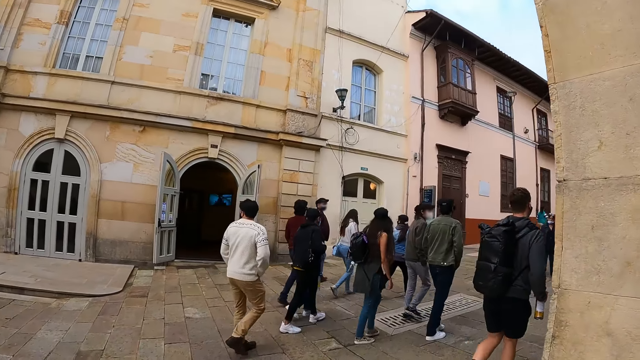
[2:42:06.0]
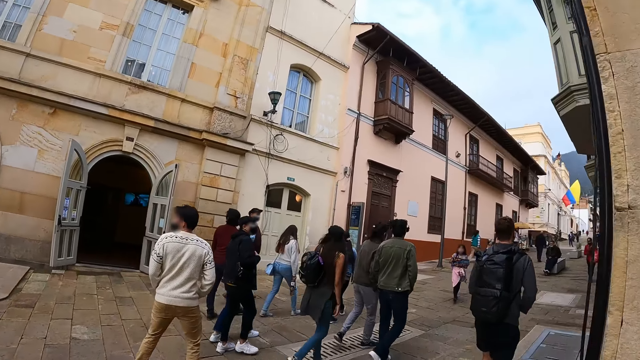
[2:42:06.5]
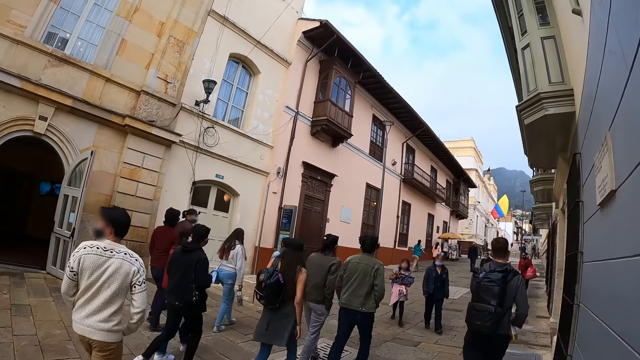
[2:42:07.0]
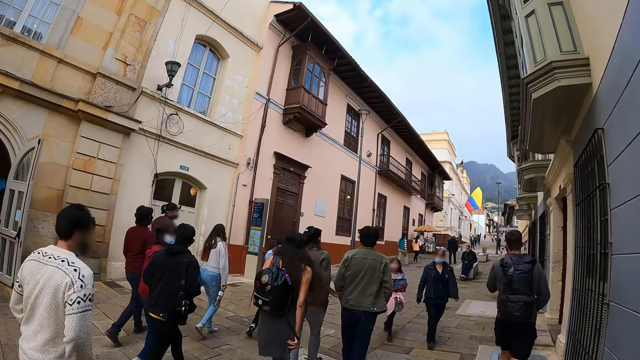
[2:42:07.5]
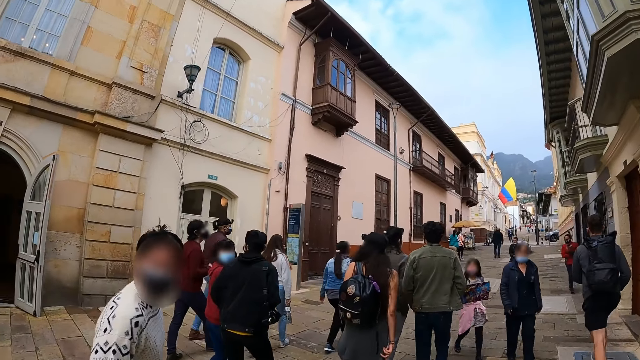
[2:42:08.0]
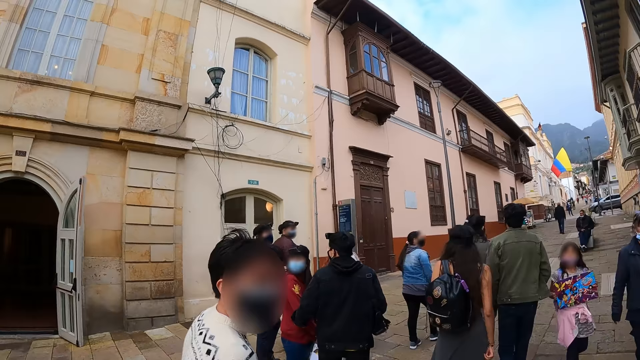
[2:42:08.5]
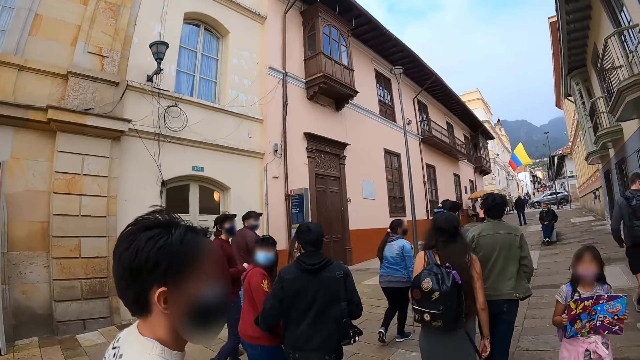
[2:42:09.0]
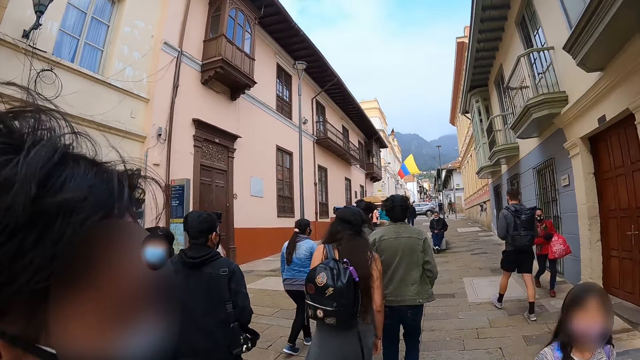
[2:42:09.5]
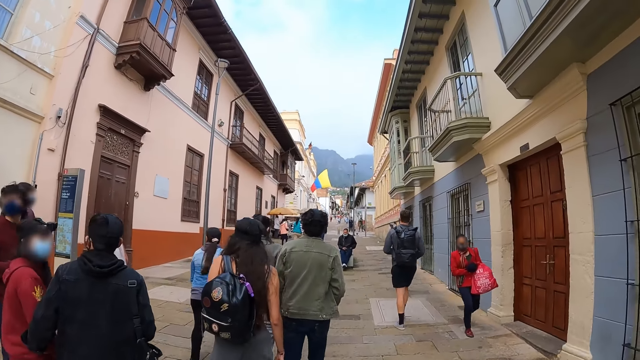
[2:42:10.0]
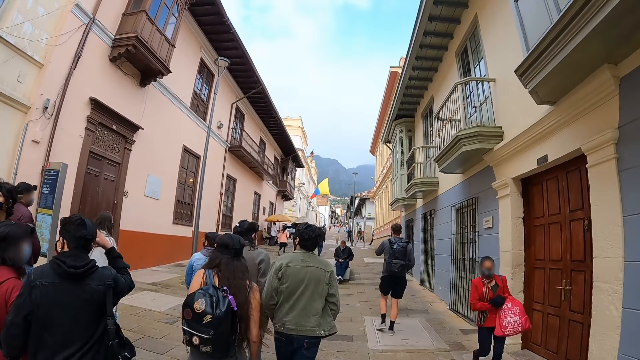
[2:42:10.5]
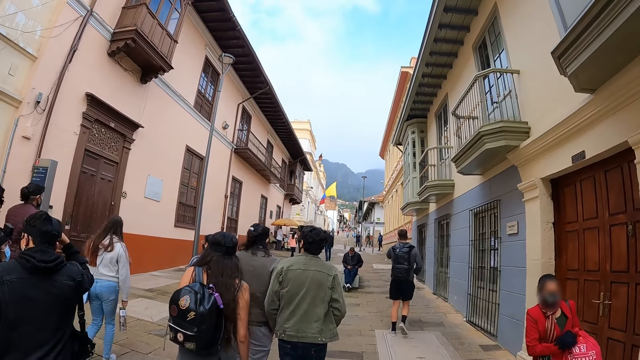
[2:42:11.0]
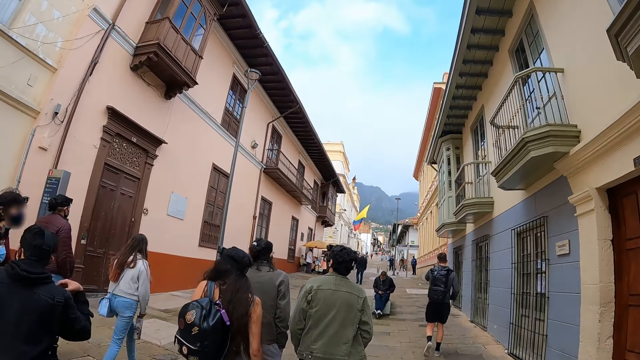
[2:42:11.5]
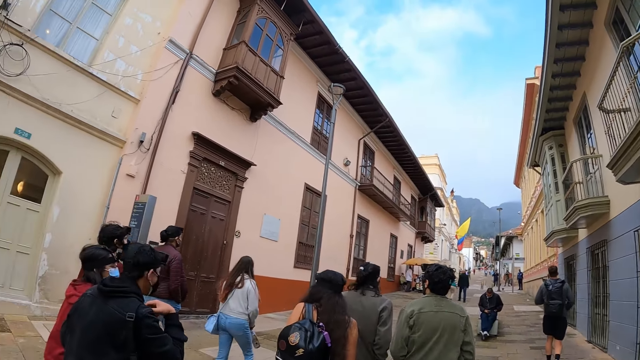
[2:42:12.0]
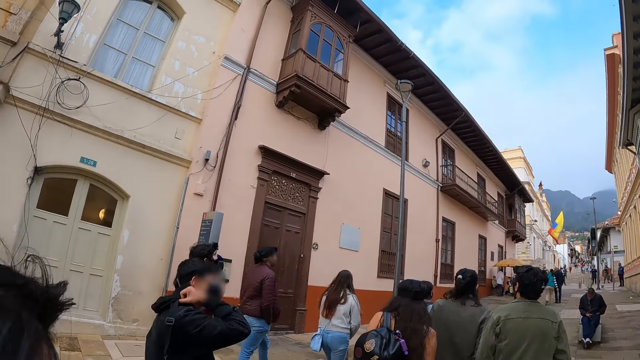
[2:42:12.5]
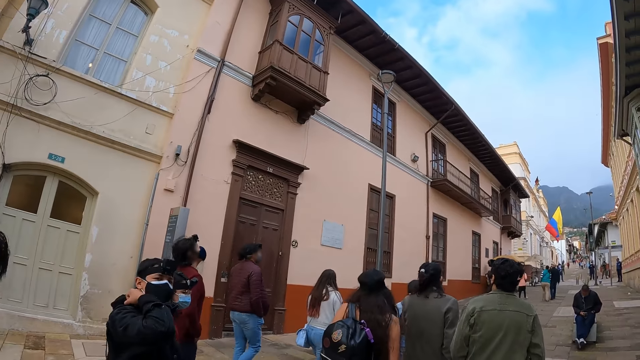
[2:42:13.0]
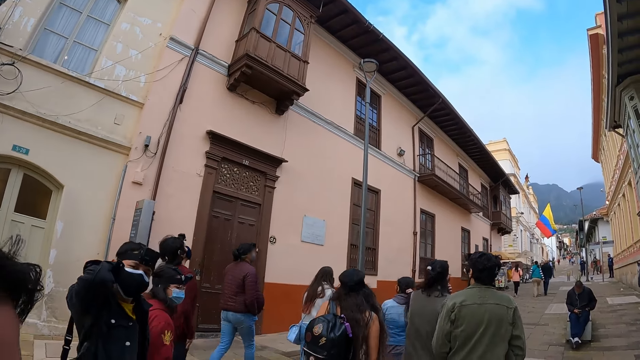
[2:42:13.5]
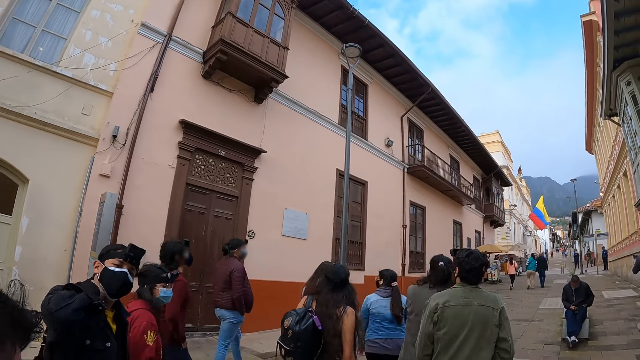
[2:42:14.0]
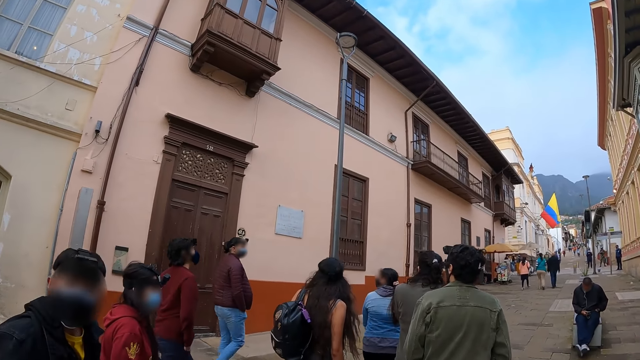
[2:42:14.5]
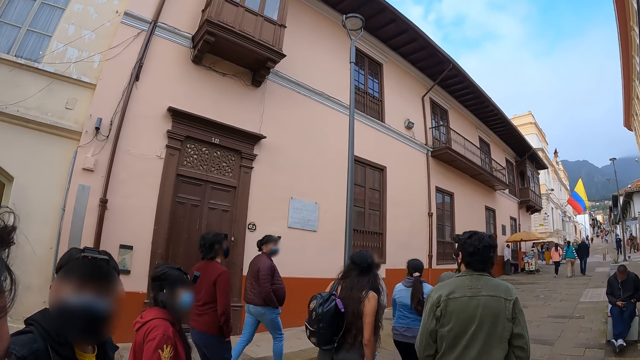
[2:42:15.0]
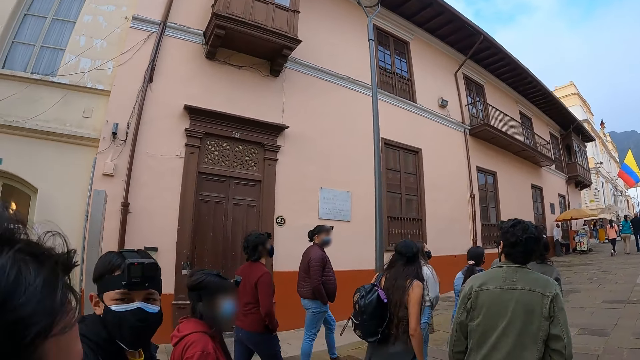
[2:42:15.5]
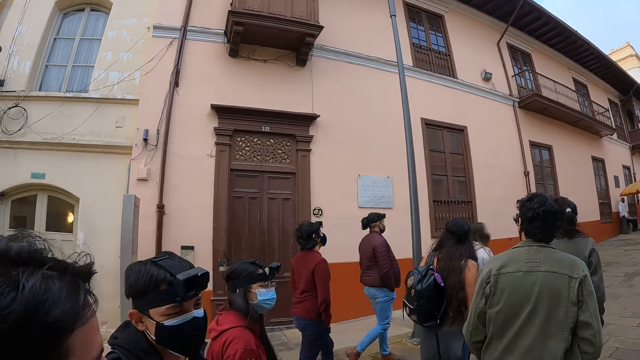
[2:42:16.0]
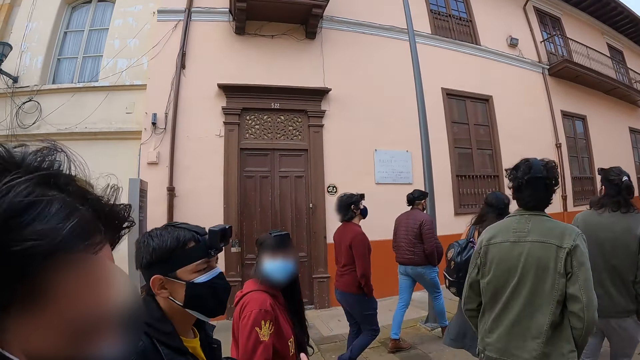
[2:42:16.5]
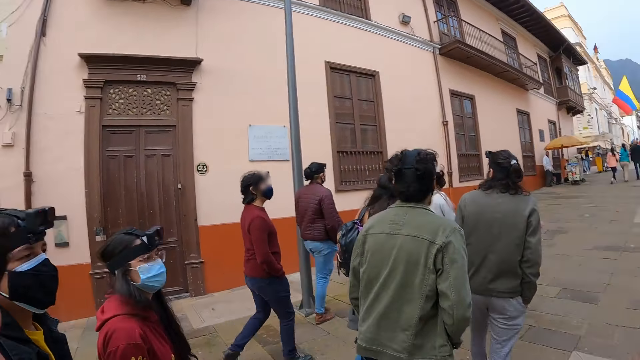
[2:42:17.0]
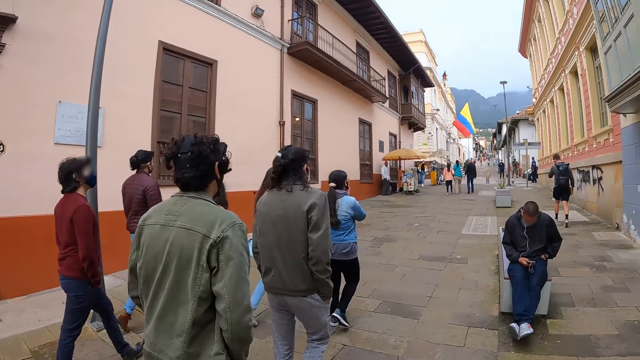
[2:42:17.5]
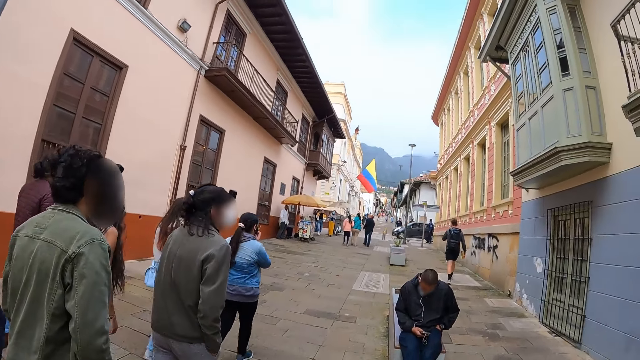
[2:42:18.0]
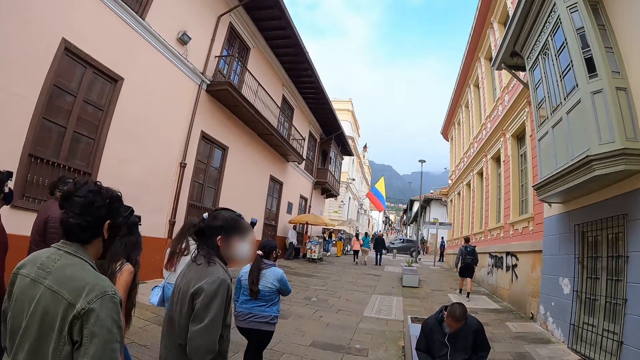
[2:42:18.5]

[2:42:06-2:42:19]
The camera wearer walks along the street. A man looks at the camera wearer. The camera wearer walks around. They look around. Another man pulls the bag on his shoulder. The camera wearer walks around.

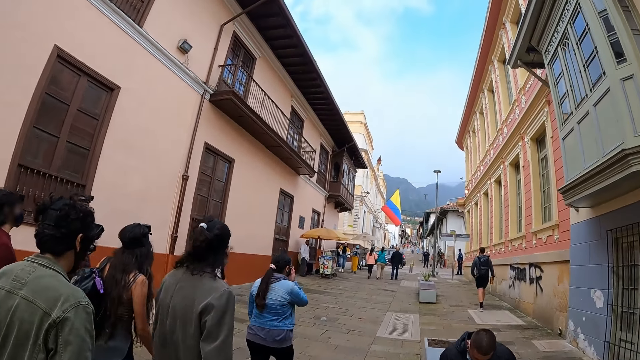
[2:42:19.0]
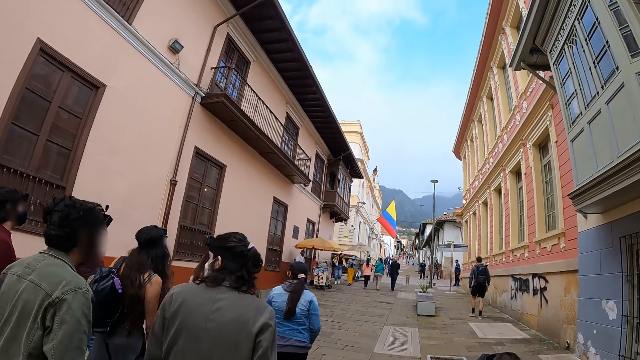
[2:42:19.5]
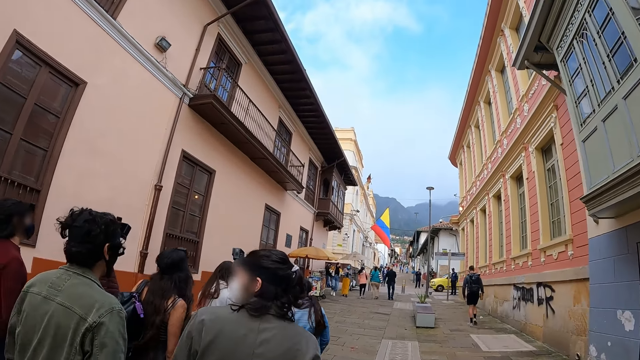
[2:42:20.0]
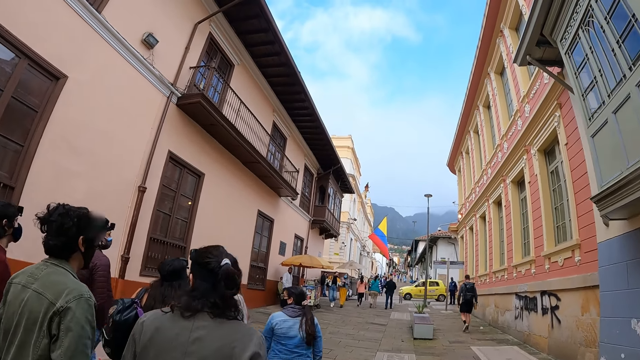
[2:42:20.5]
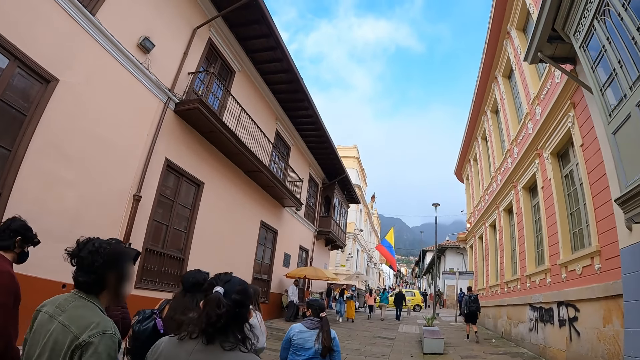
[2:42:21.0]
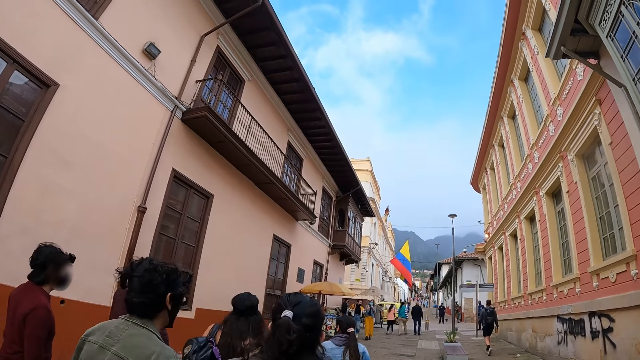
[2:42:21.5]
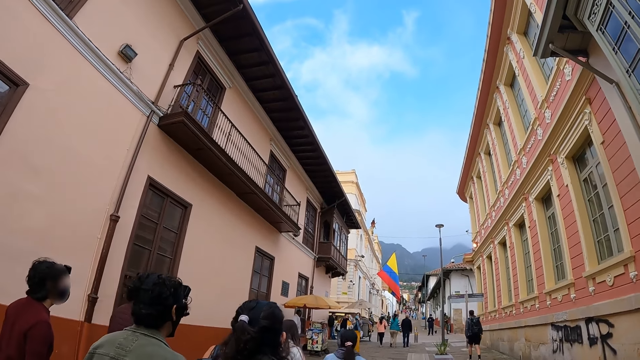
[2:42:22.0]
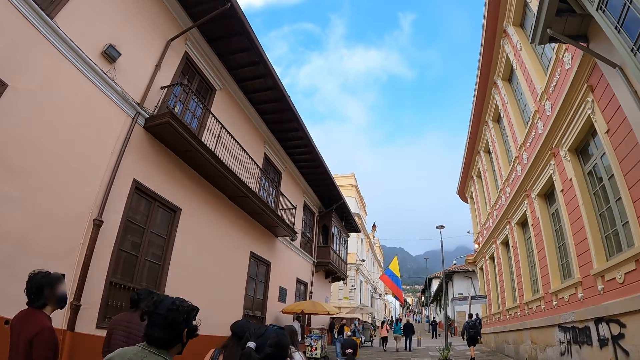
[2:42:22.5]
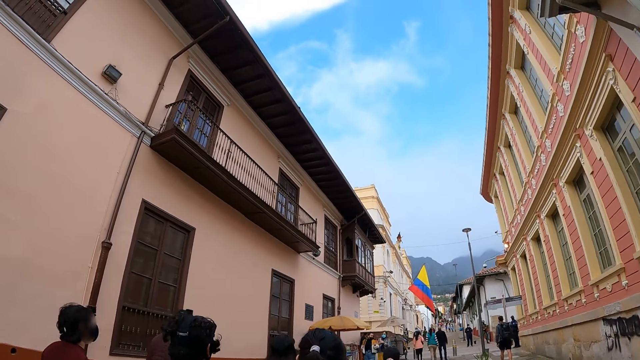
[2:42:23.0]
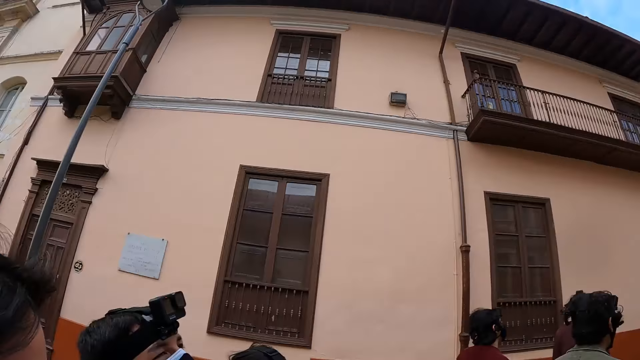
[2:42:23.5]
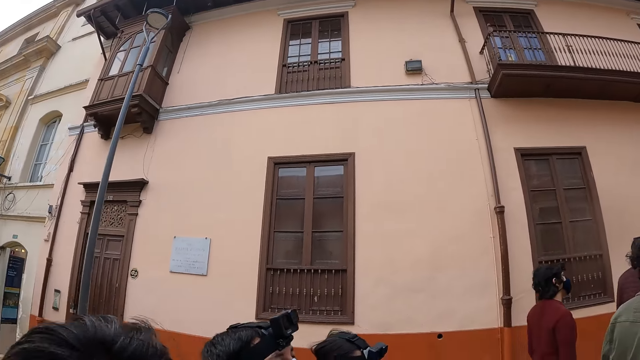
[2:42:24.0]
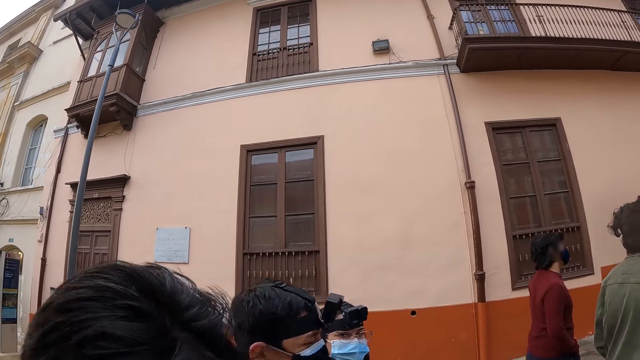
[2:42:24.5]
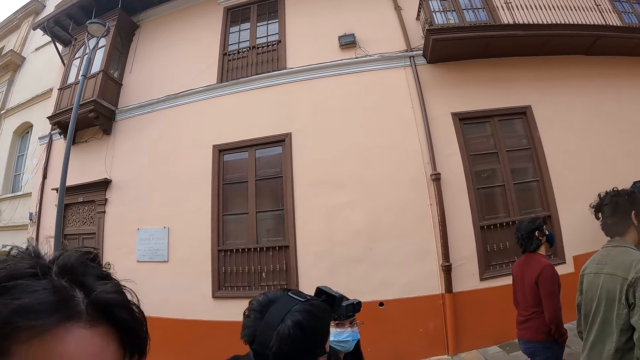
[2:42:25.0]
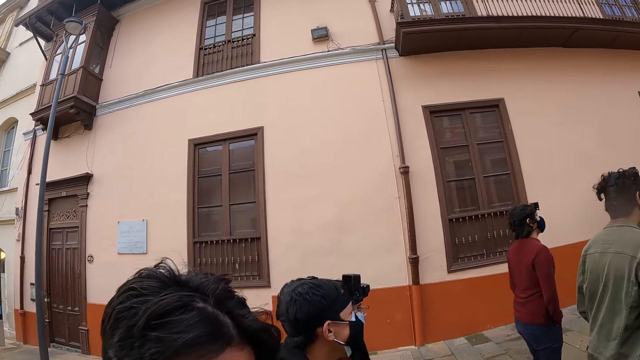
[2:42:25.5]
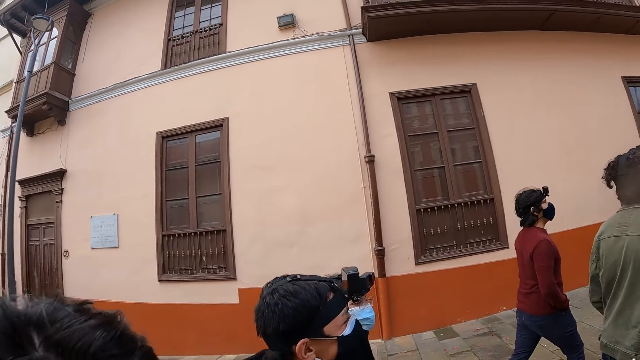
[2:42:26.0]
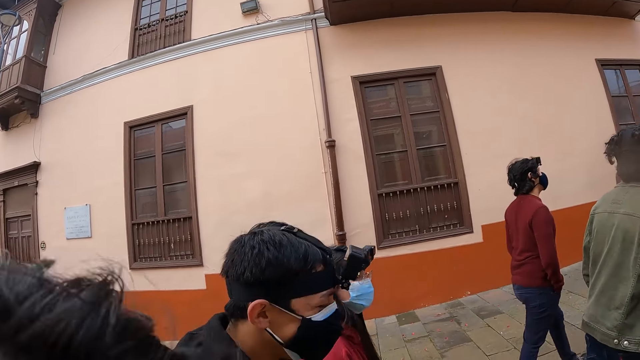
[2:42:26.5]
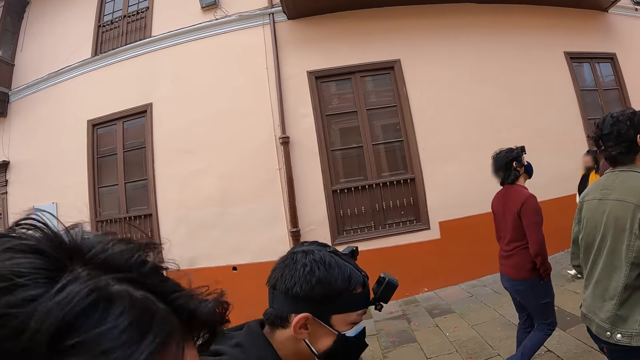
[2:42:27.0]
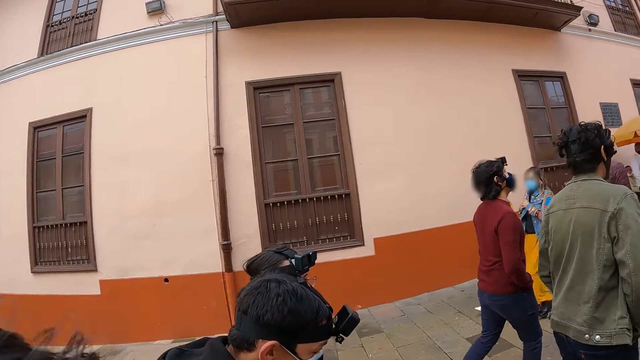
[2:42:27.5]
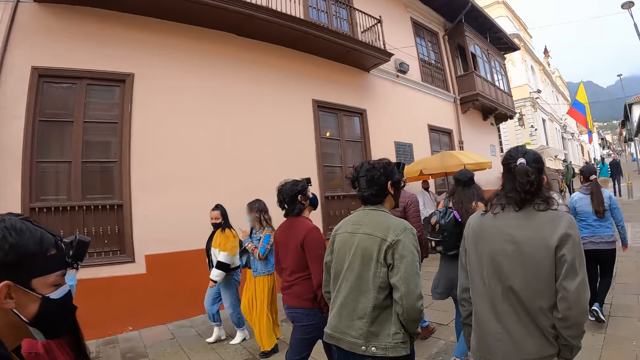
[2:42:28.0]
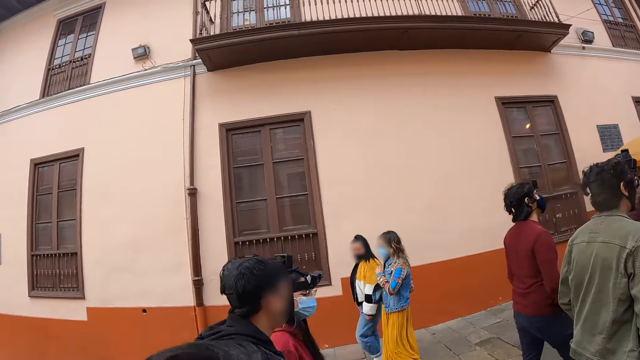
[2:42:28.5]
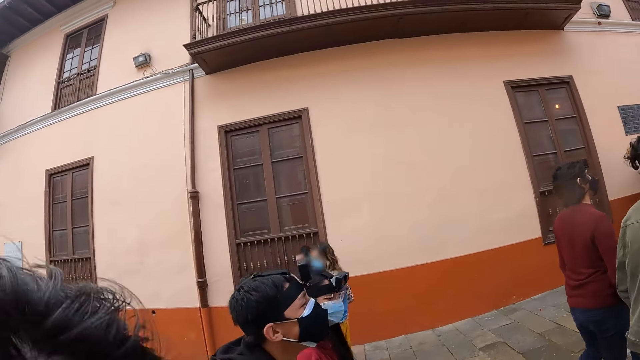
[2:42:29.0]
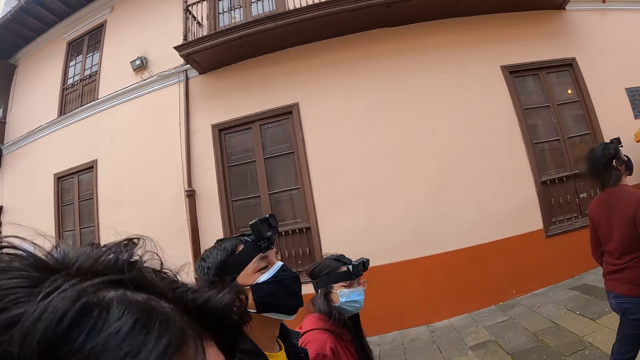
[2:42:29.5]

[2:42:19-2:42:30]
The camera wearer looks in front. They look around the building. They look sideways. They walk along the road.
